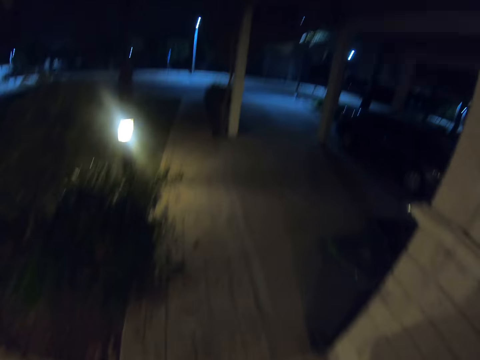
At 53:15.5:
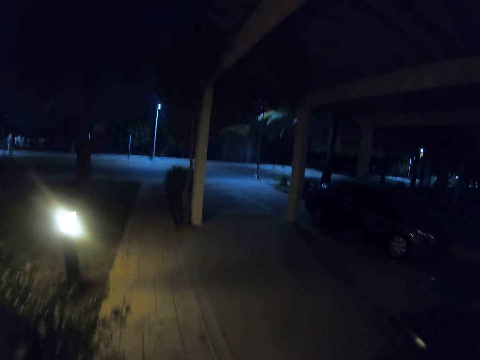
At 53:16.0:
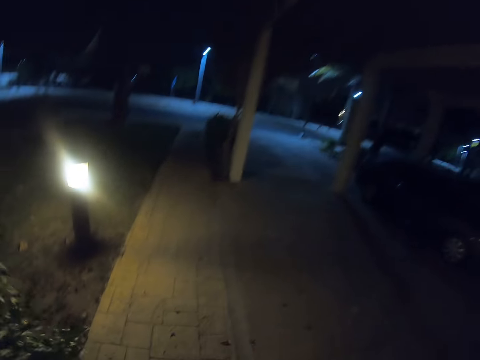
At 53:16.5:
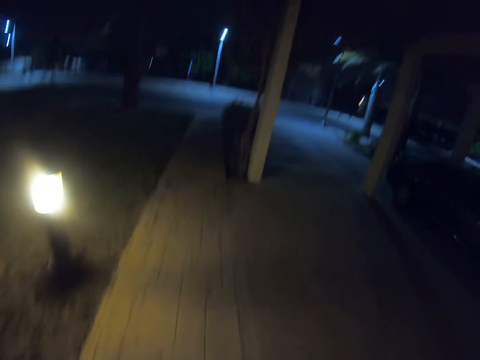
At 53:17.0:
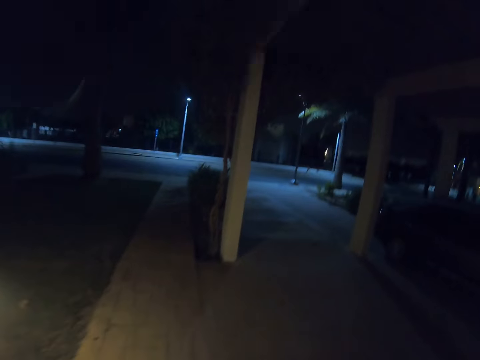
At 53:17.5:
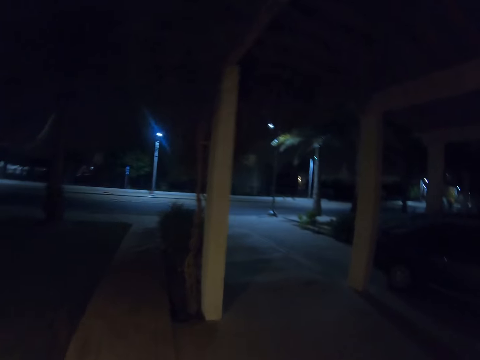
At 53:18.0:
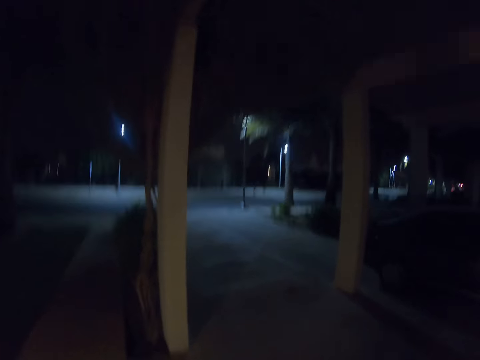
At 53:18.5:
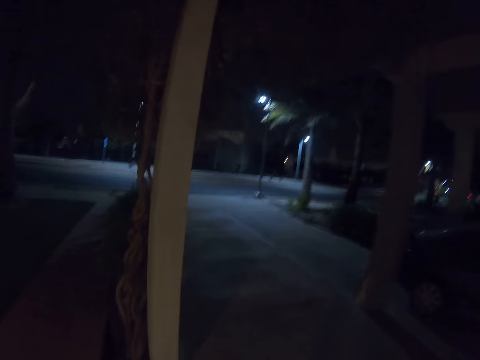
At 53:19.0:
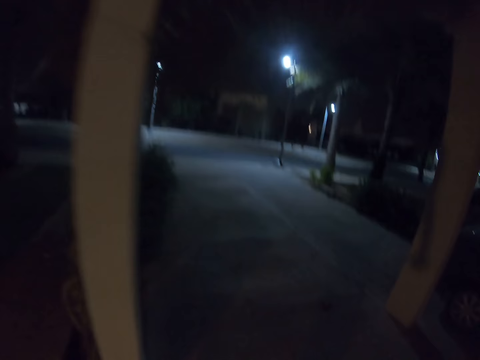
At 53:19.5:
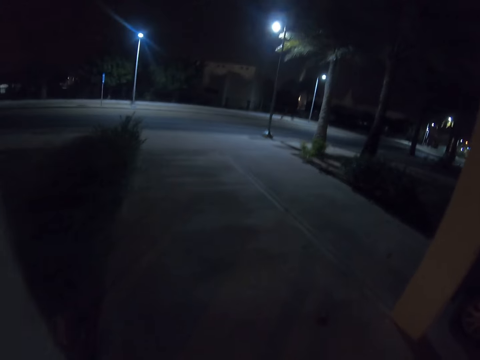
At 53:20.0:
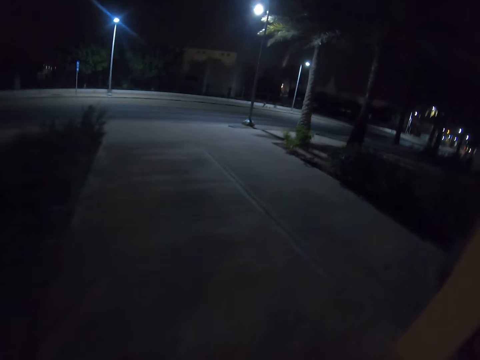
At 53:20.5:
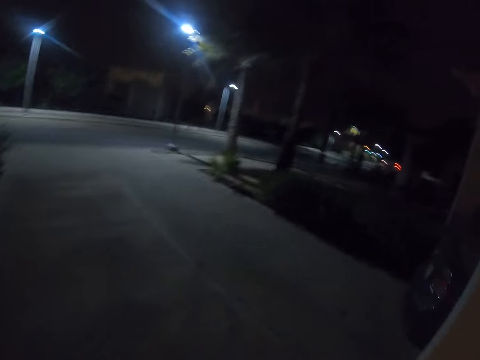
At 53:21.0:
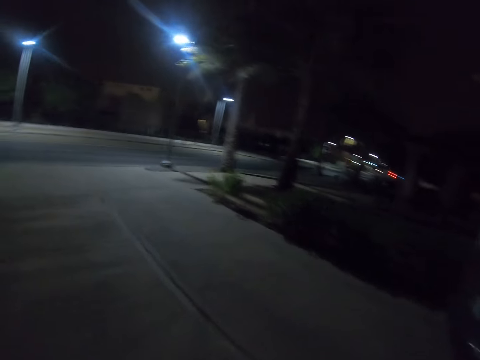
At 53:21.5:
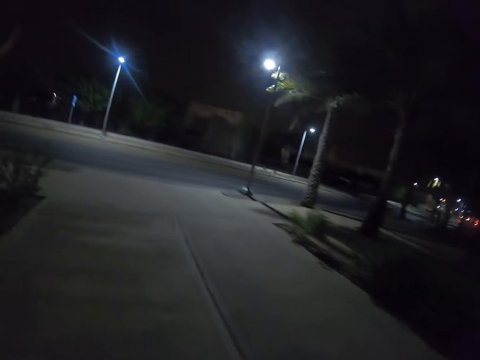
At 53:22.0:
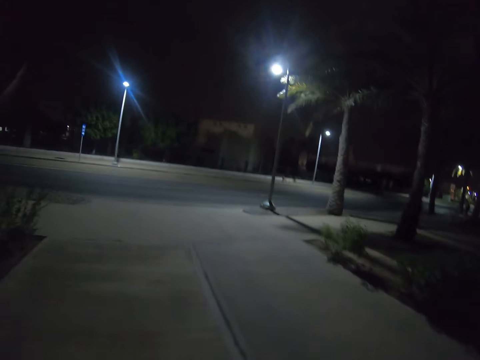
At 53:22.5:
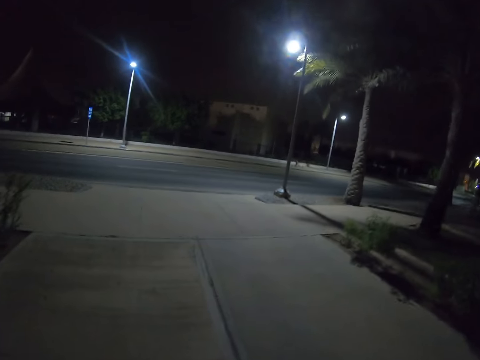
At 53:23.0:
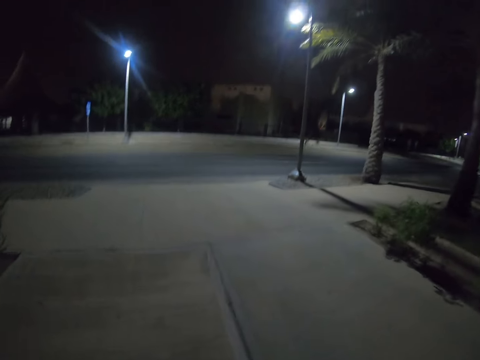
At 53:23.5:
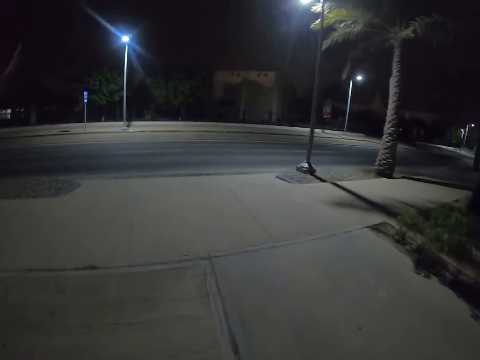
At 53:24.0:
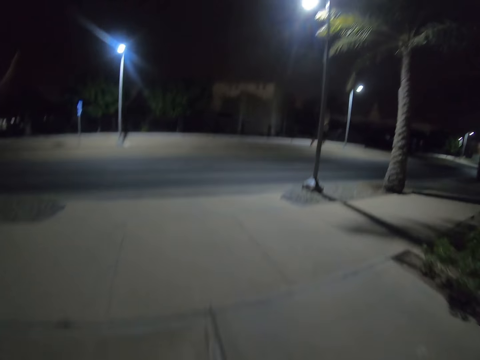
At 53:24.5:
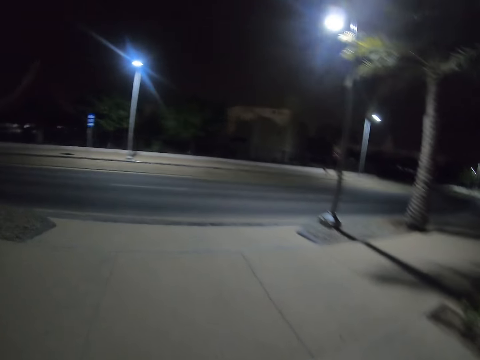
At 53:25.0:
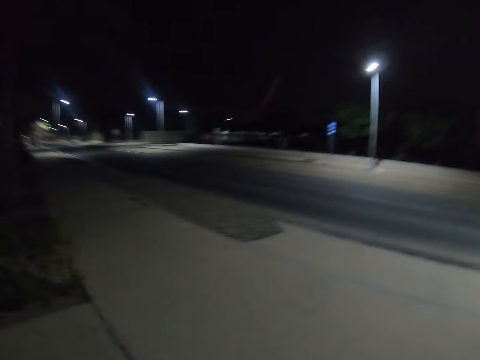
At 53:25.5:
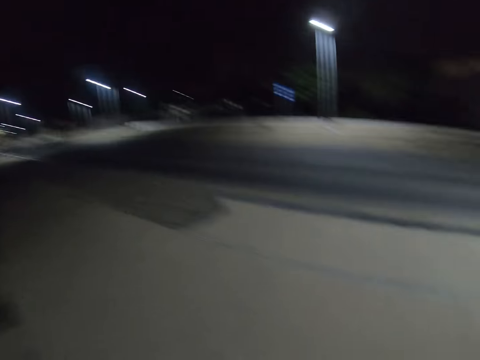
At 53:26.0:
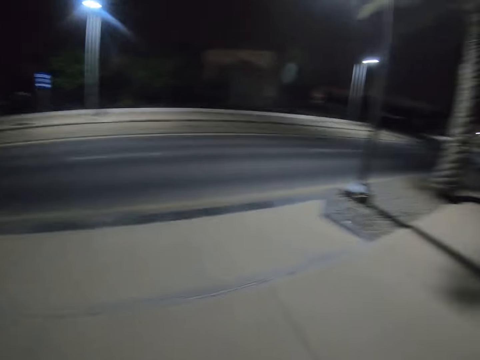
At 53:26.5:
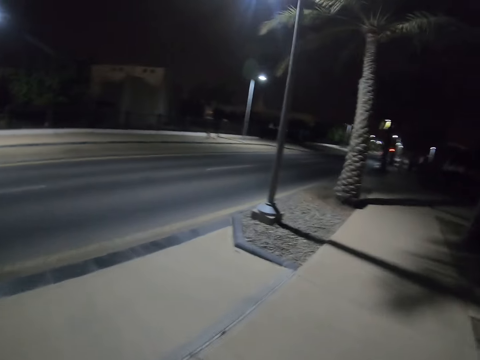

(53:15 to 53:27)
The camera wearer walks along the street.

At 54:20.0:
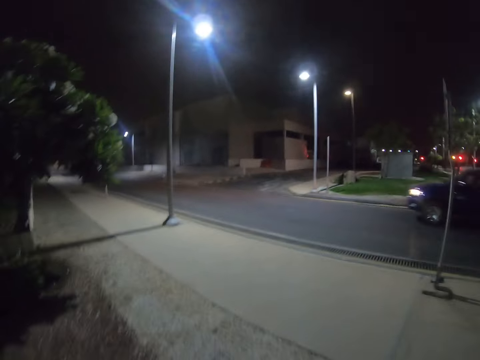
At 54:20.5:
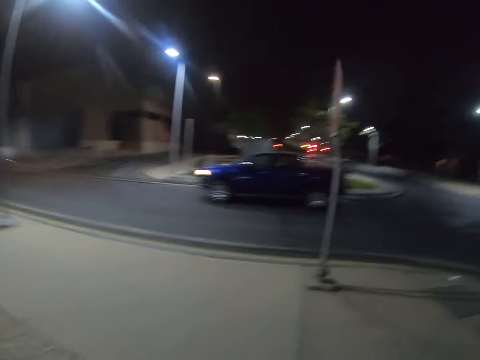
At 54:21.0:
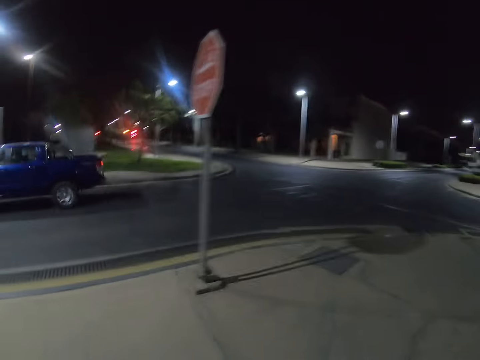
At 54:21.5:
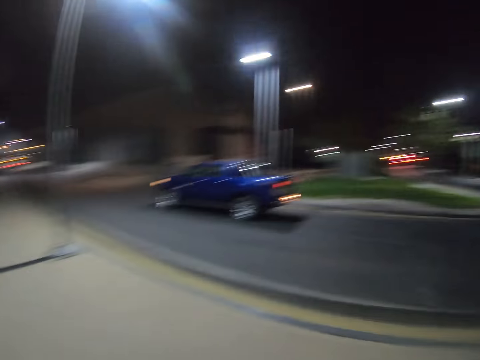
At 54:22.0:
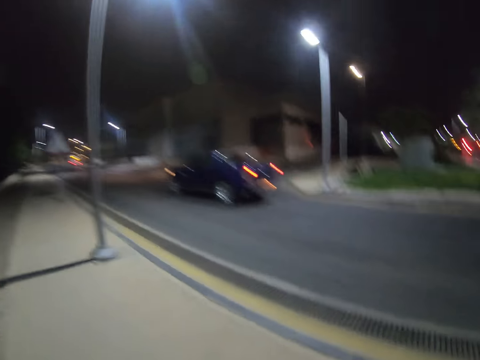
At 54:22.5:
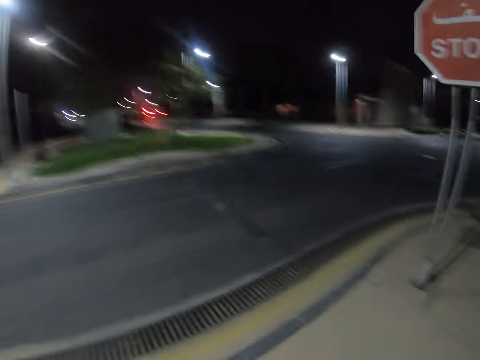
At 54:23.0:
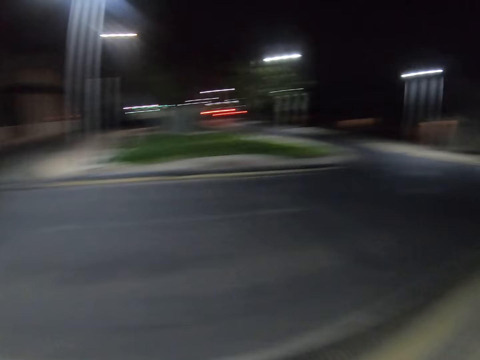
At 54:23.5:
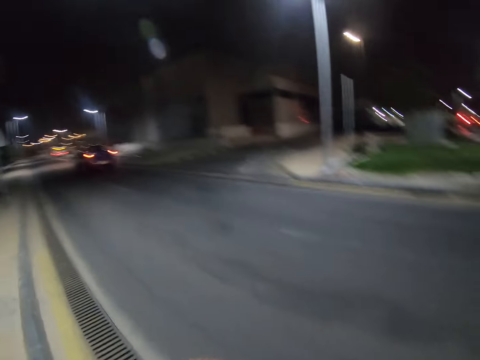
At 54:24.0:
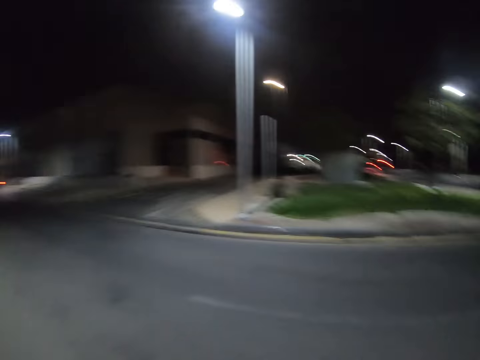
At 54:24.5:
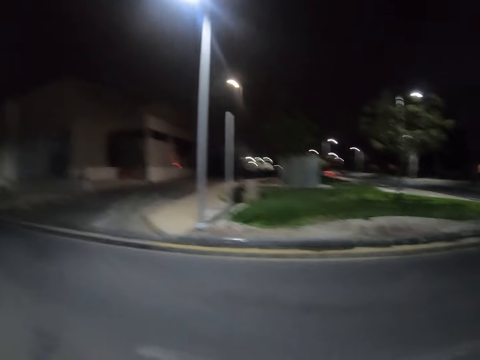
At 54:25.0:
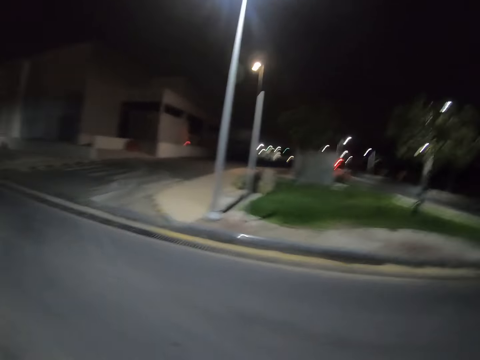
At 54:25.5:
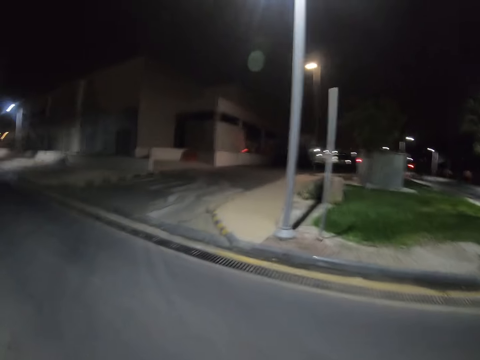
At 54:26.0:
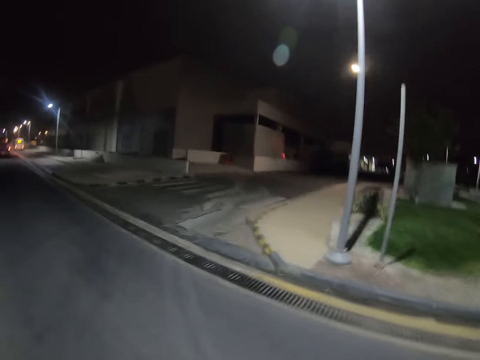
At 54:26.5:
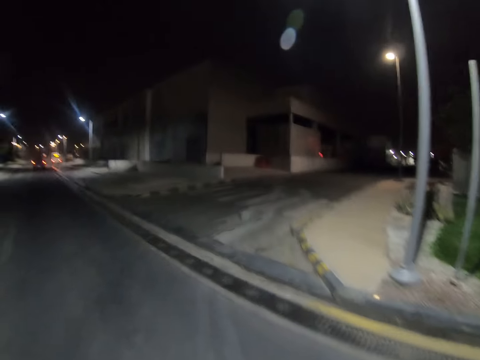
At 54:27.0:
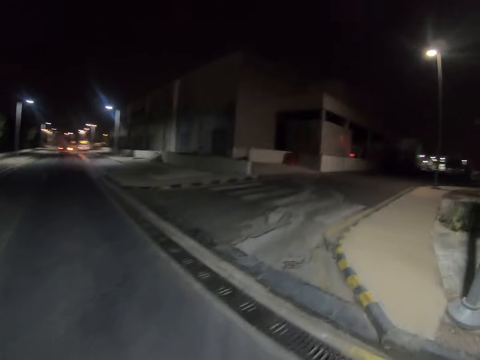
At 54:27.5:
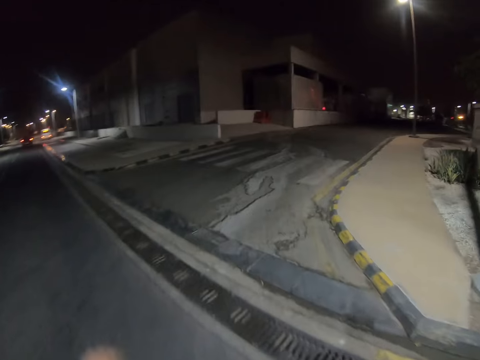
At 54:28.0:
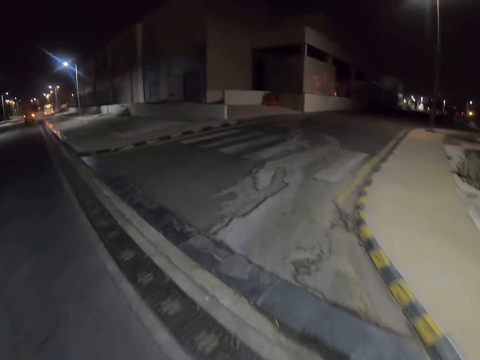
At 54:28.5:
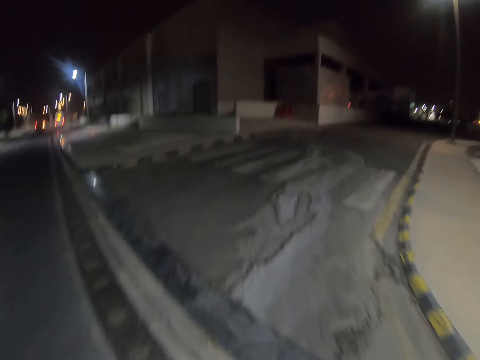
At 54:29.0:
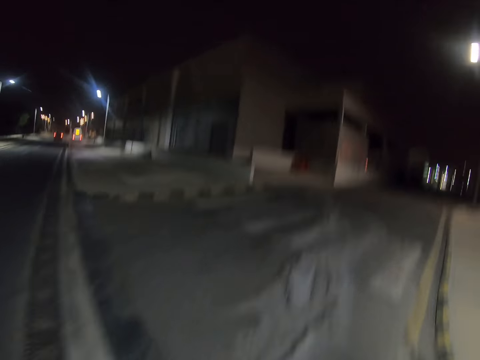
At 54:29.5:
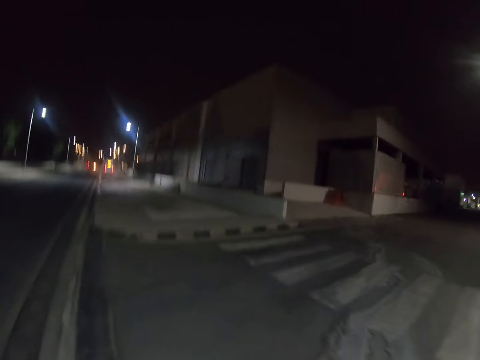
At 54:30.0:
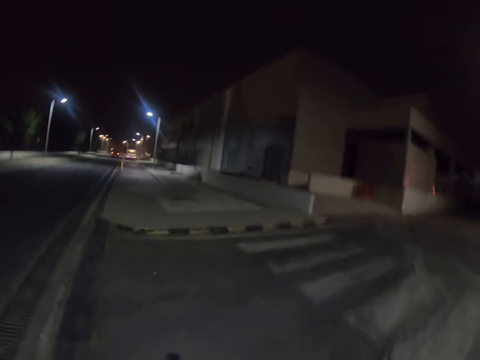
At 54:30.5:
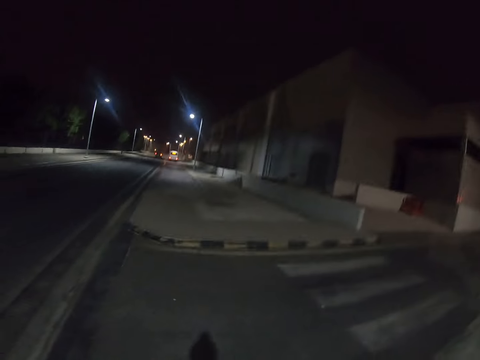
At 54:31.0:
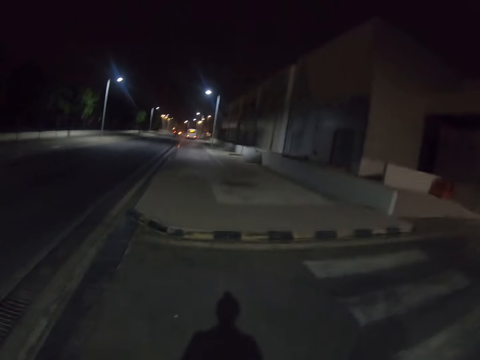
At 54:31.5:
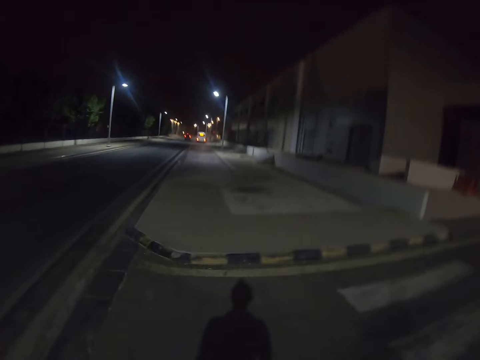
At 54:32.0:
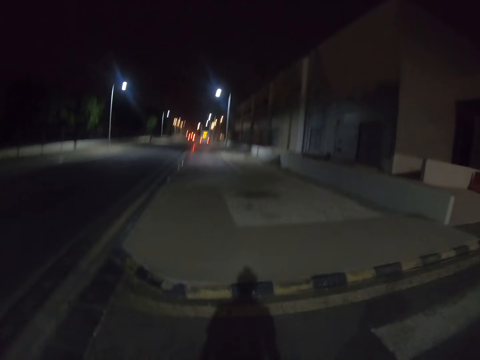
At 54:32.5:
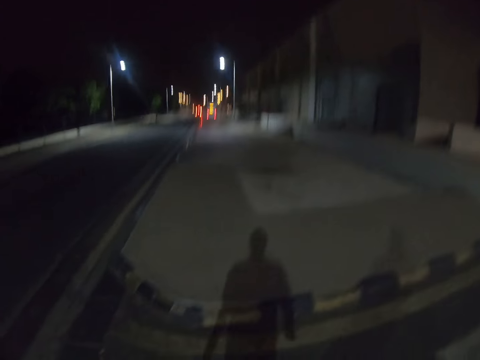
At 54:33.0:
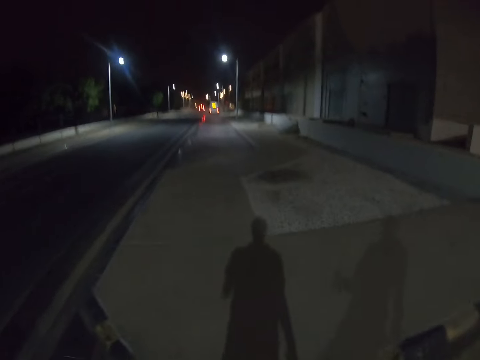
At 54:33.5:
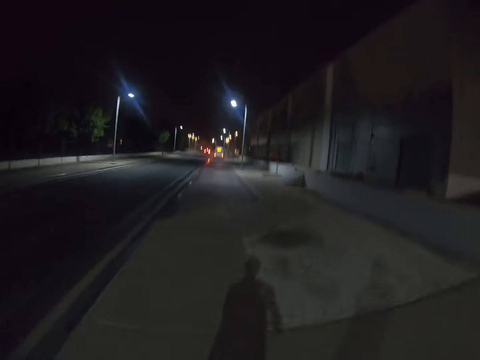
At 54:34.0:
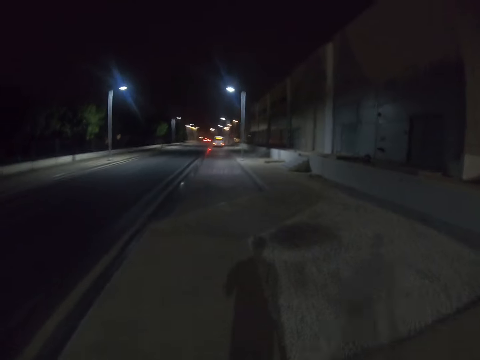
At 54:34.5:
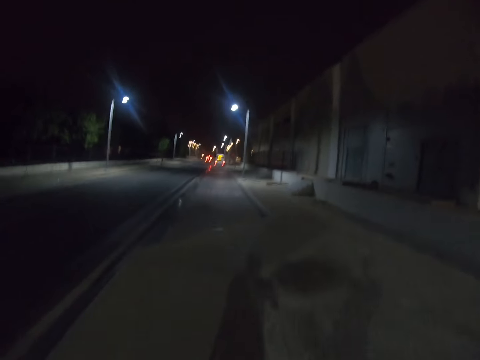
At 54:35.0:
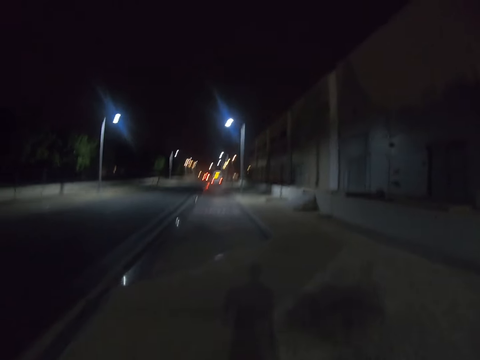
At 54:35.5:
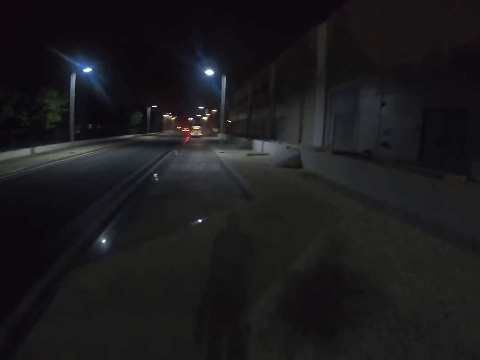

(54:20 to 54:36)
The camera wearer looks right and left on the road. They cross the road. They walk around. They walk on the pavement.
